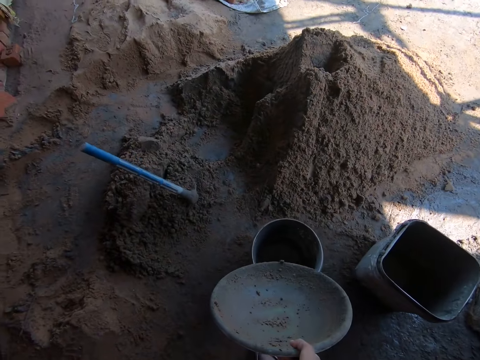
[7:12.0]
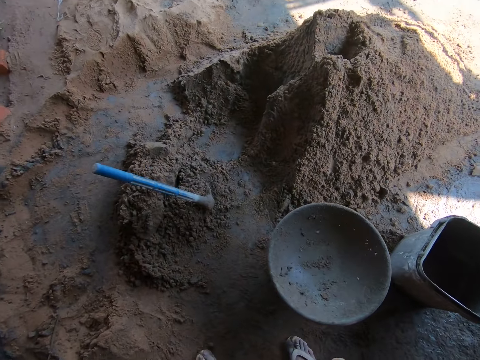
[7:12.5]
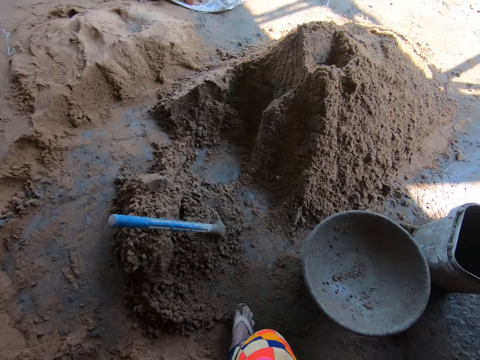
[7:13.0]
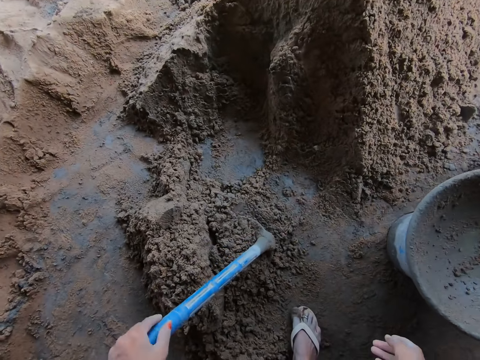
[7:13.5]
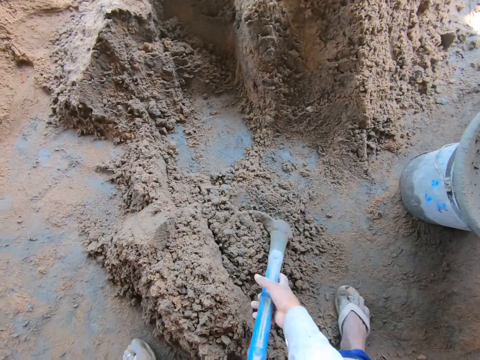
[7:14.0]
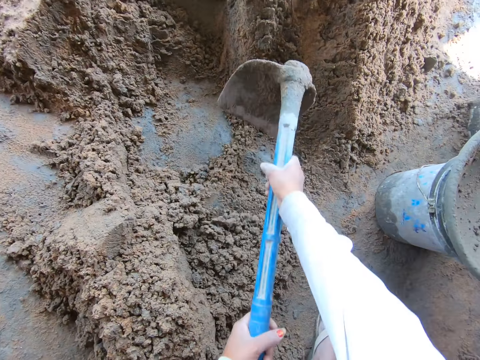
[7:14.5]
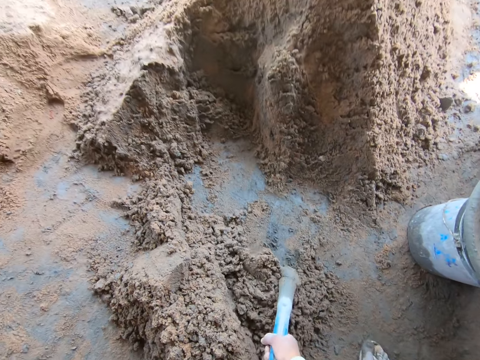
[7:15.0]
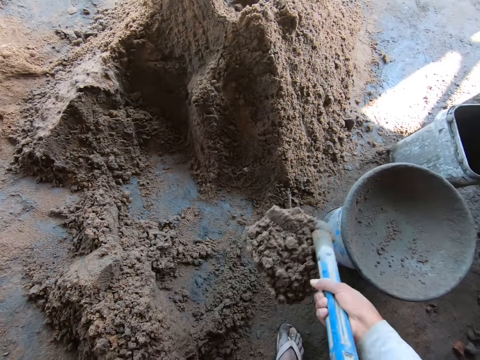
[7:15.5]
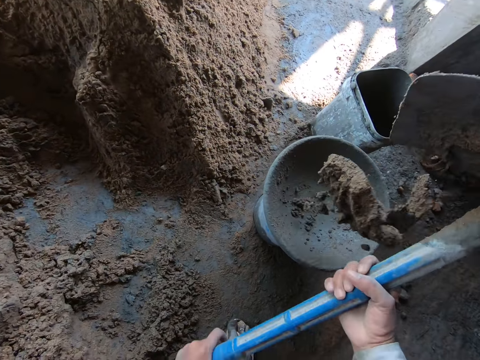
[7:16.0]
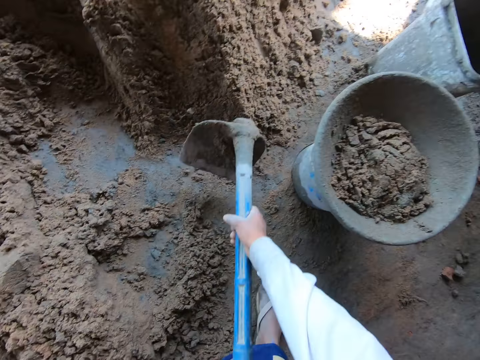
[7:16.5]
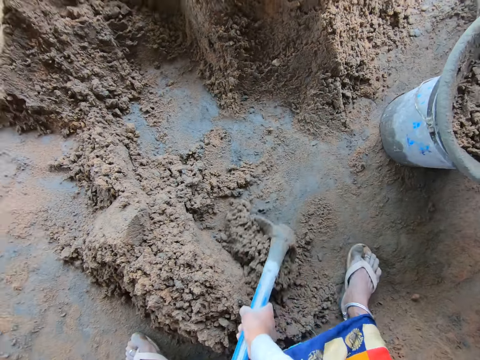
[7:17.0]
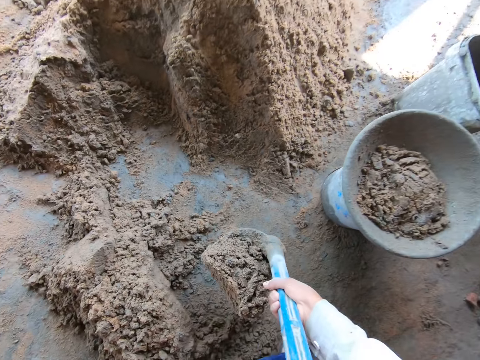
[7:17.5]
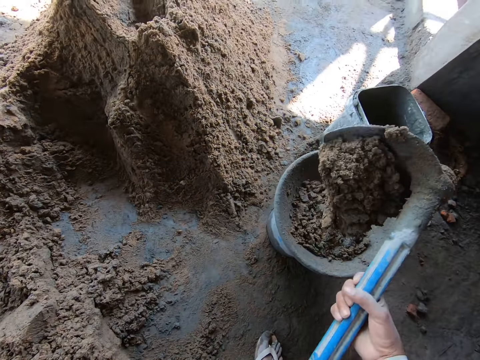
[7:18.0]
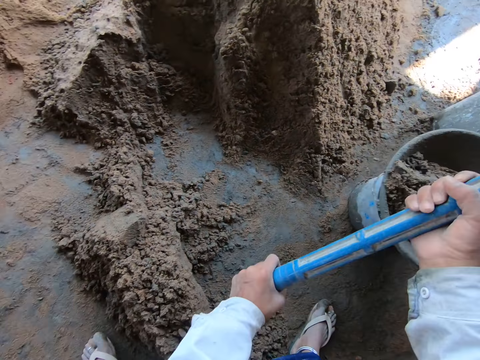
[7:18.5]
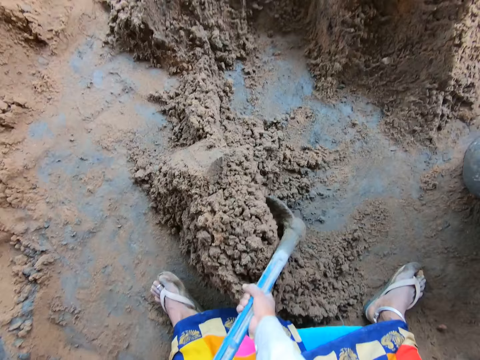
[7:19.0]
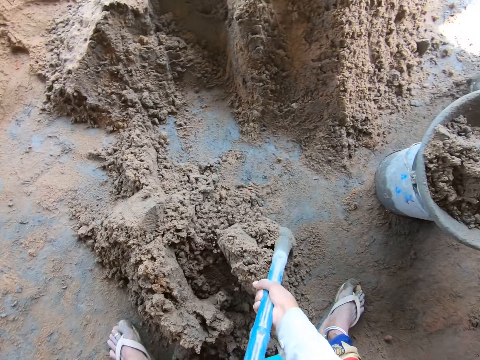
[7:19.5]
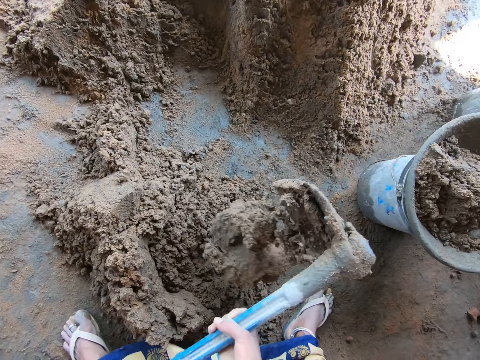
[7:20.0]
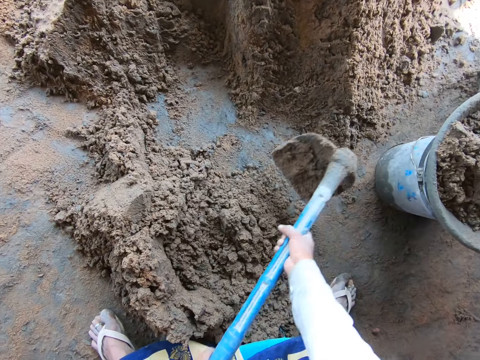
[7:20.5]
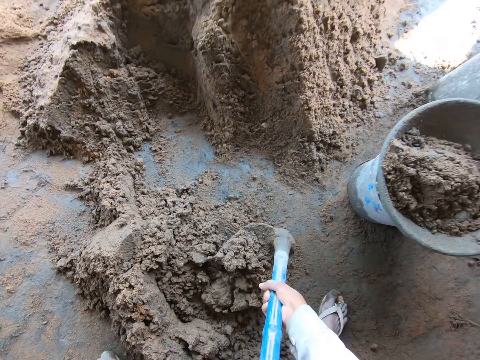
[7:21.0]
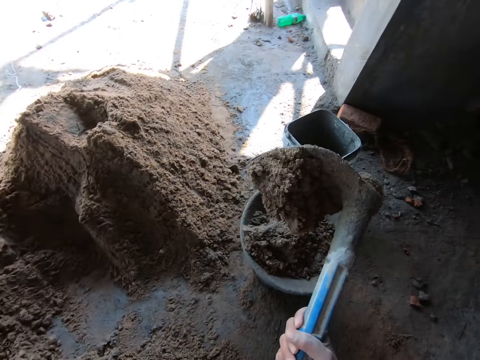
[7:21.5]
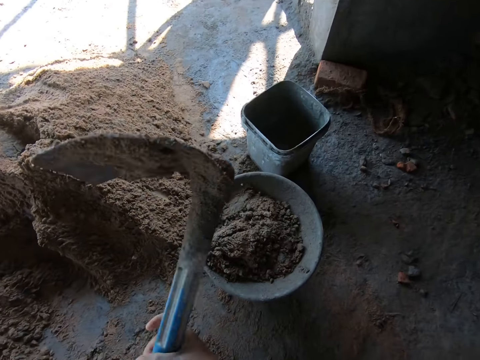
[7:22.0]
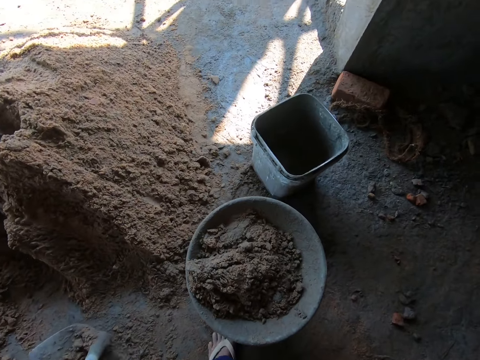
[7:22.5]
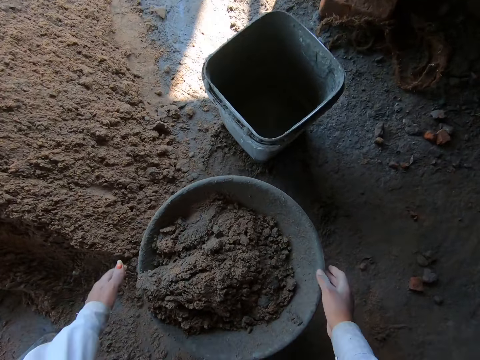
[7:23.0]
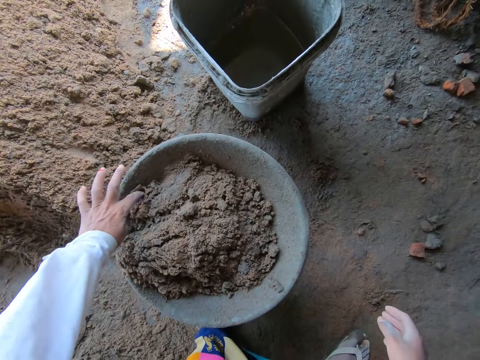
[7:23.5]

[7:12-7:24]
The camera wearer drops the bowl on the bucket on the floor with her right hand. She holds the hoe on the floor with her left hand. She holds the hoe with both hands. She lifts the hoe from the floor with both hands. She packs mortar from the floor with the hoe in both hands. She pours the mortar from the hoe into the bowl on the bucket with both hands. She packs the mortar from the floor with the hoe in both hands. She pours the mortar from the hoe into the bowl on the bucket with both hands. She packs the mortar from the floor with the hoe in both hands. She pours the mortar on the floor with the hoe in both hands. She packs the mortar from the floor with the hoe in both hands. She pours the mortar into the bowl on the bucket from the hoe in both hands. She holds the hoe with her left hand and drops the hoe on the floor with her left hand.

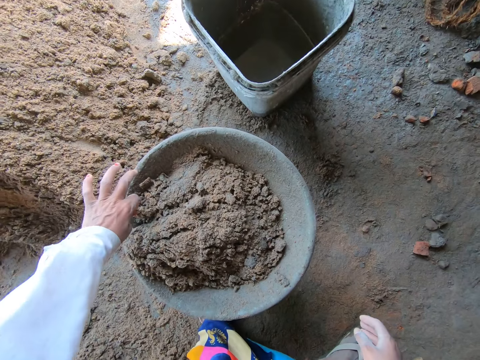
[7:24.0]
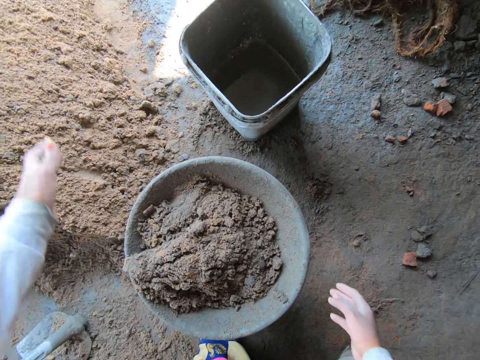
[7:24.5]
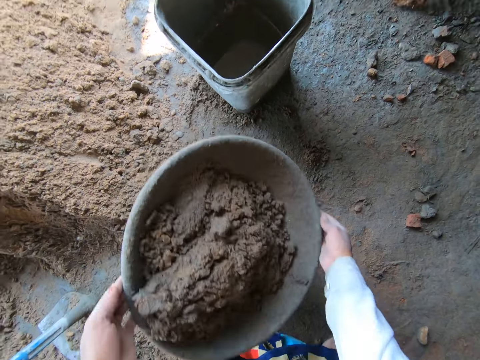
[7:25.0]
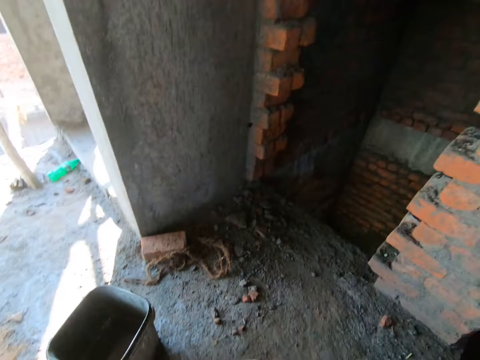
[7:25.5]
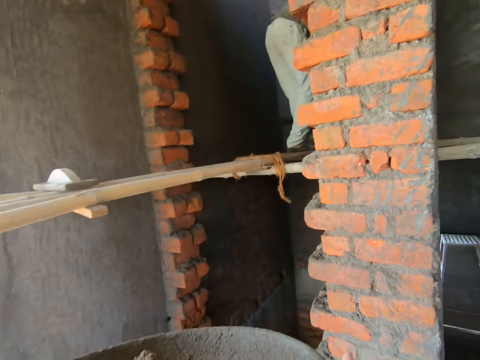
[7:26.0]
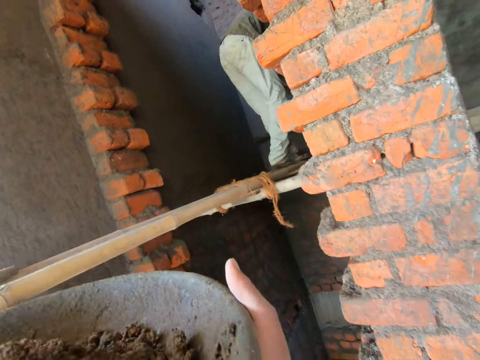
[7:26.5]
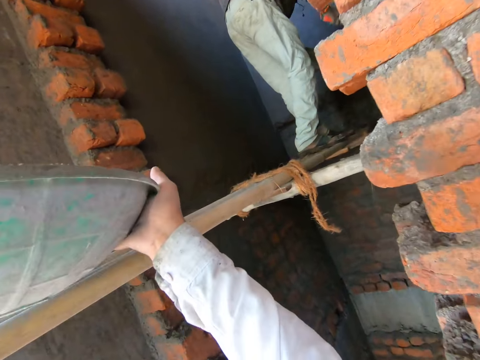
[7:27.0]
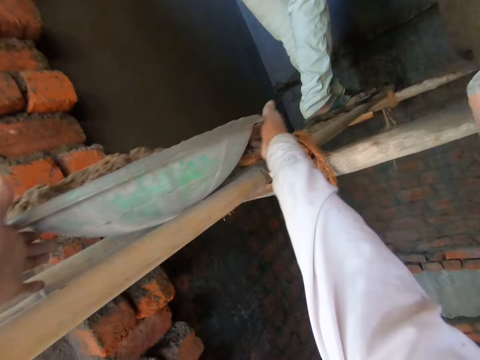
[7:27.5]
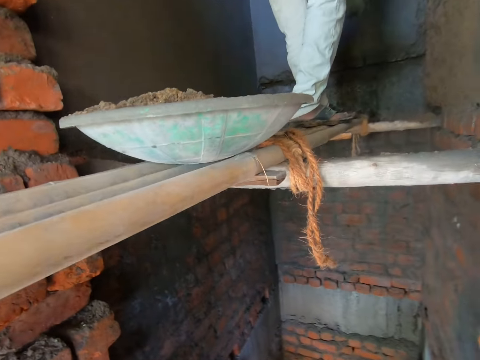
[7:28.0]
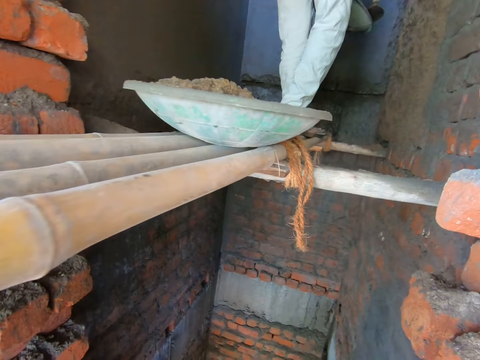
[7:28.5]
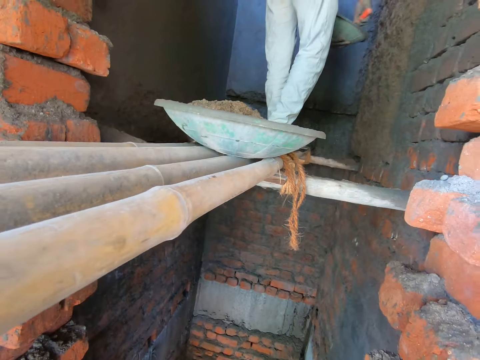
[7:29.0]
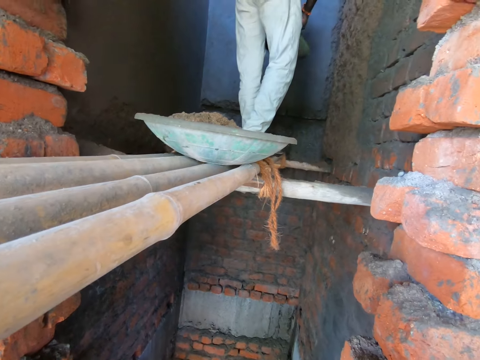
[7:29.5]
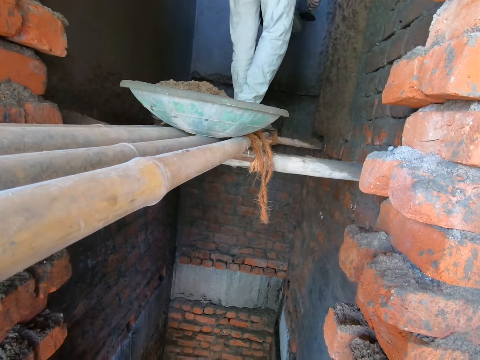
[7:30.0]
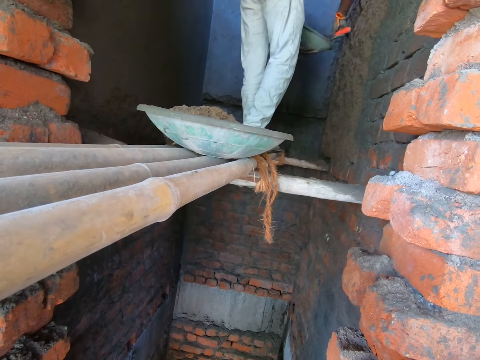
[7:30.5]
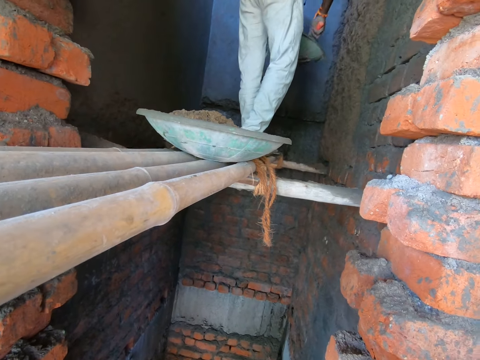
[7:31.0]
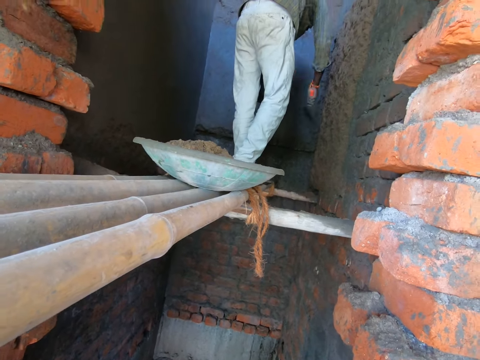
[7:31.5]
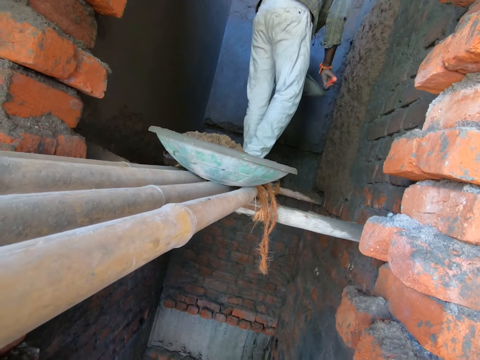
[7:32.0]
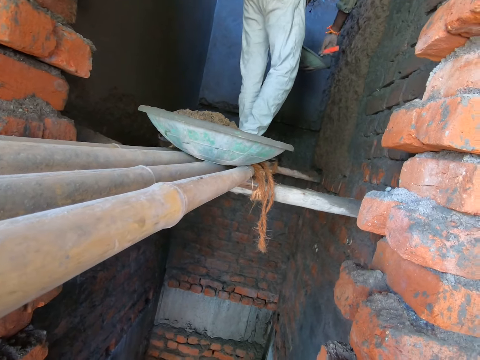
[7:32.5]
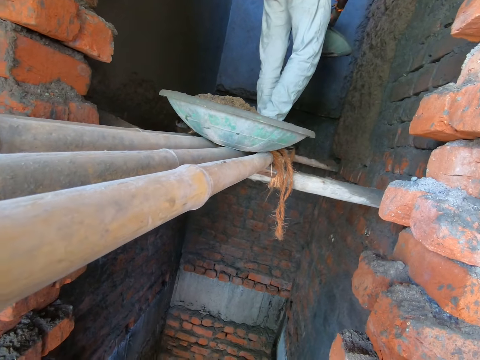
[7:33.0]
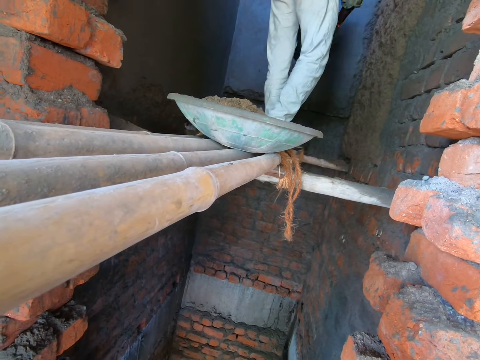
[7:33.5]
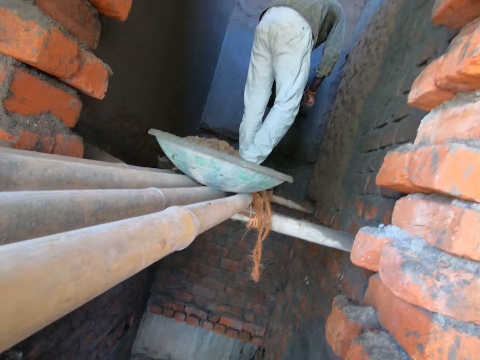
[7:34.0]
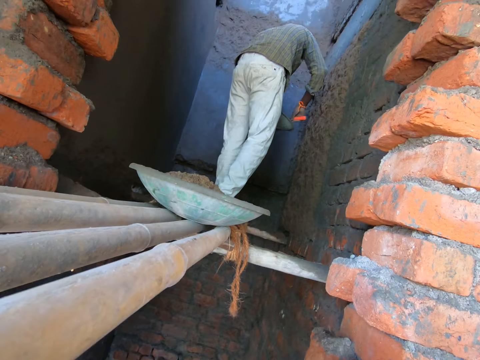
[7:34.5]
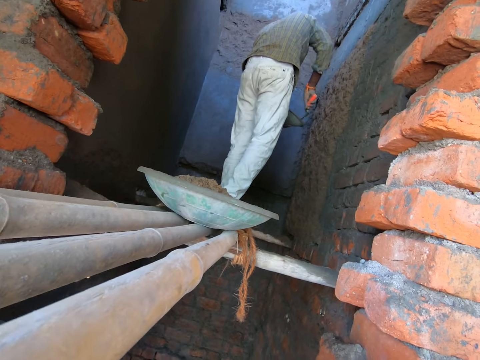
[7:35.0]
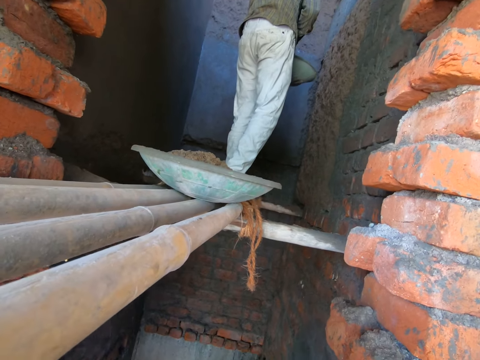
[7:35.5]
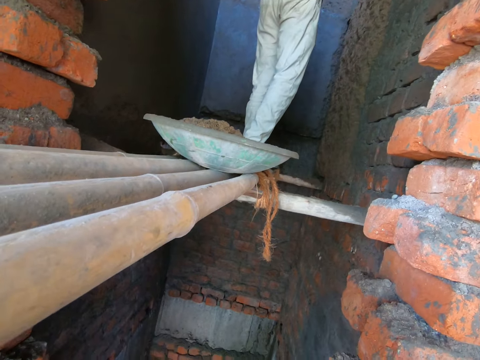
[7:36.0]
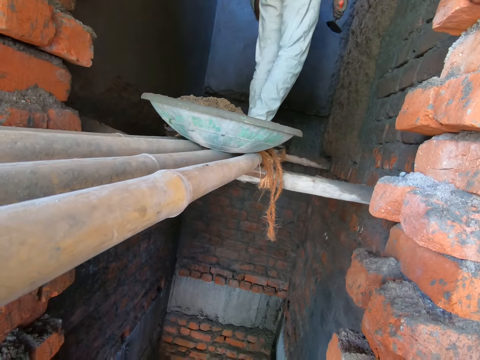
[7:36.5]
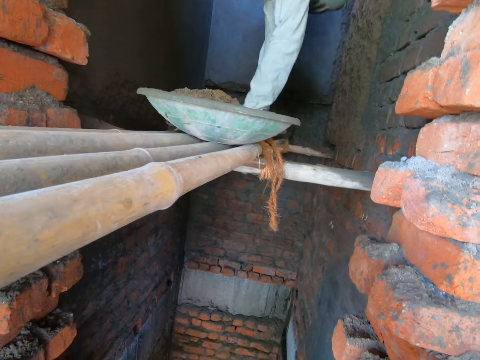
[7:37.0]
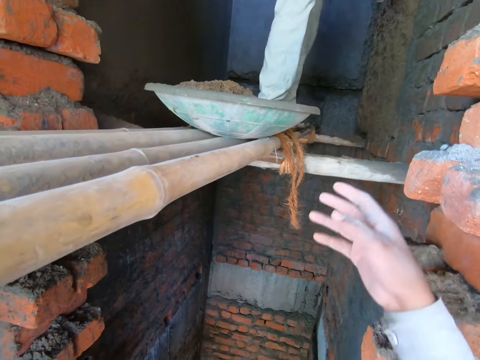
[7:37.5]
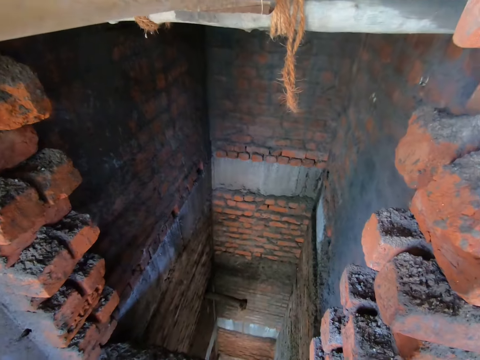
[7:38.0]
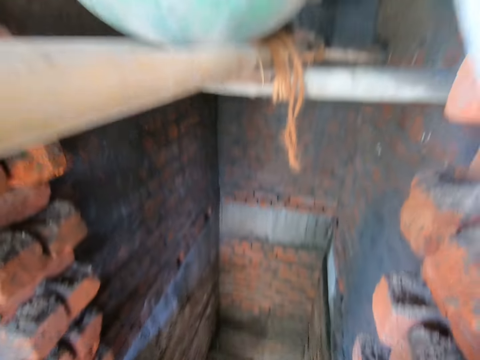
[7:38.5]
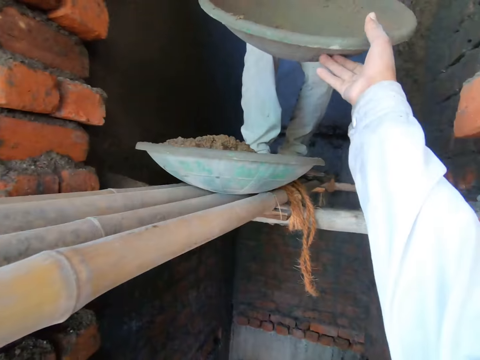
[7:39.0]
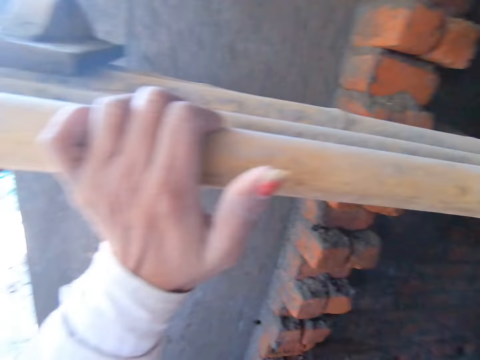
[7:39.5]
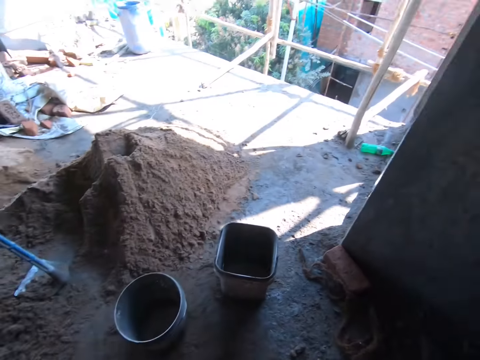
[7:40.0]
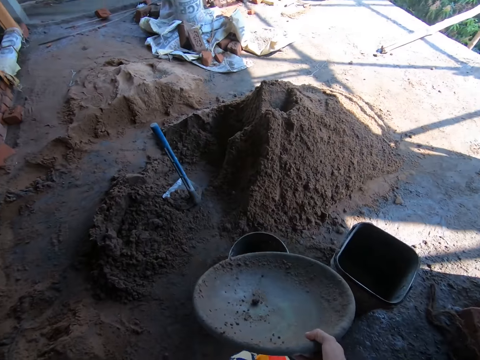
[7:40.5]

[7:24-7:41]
The camera wearer picks a piece of wood from the bowl or tray on the bucket with her left hand. She throws the piece of wood on the floor with her left hand. She holds the bowl on the bucket on the floor with both hands. She lifts the bowl from the bucket on the floor with both hands. She carries the tray of mortar. She adjusts the bowl in both hands. A man renders the mortar onto the wall with the trowel in his right hand. The camera wearer slides the bowl on the bamboo scaffolding with both hands. The man takes the mortar from the tray. The man plasters the wall with the mortar. The man takes the mortar from the tray. The man plasters the wall with the mortar. The man takes the mortar from the tray. The man plasters the wall with the mortar. The man takes the mortar from the tray. The man plasters the wall with the mortar. The man passes the bowl from his left hand to his right hand. The camera wearer collects the bowl from the man with her right hand.
